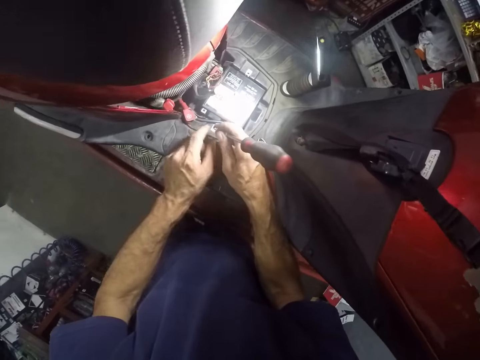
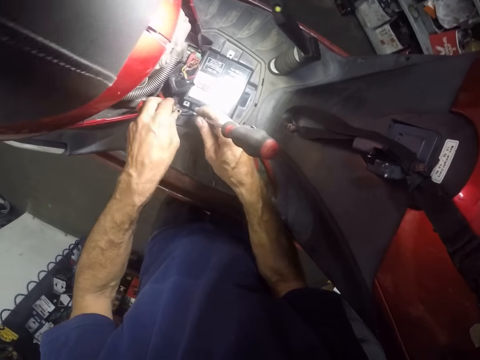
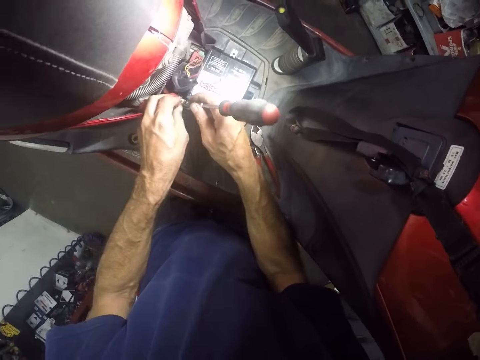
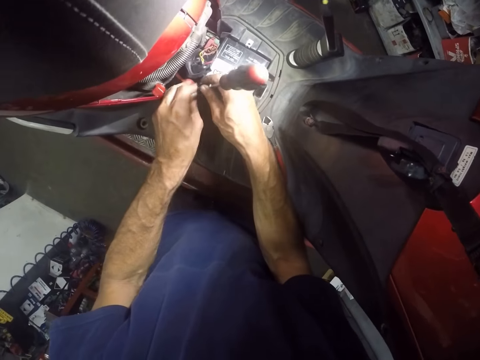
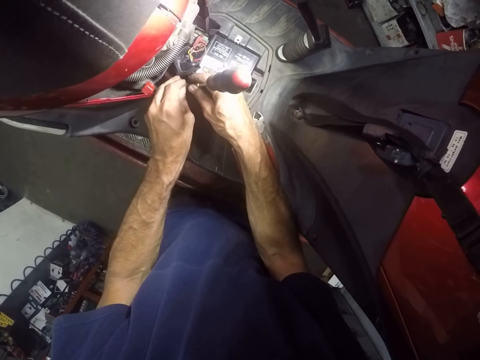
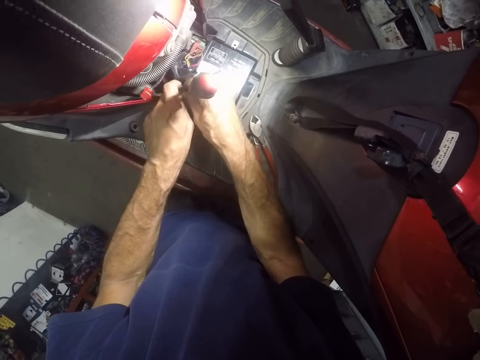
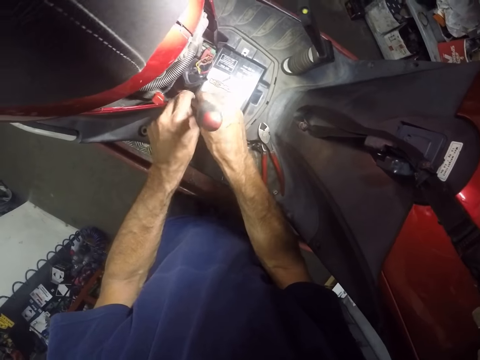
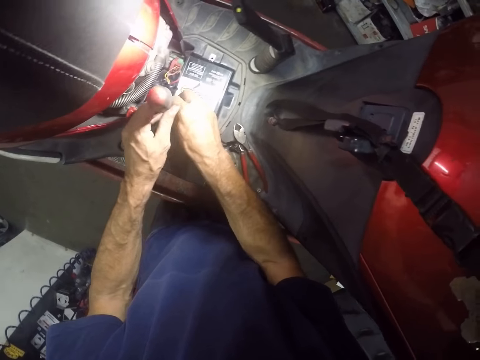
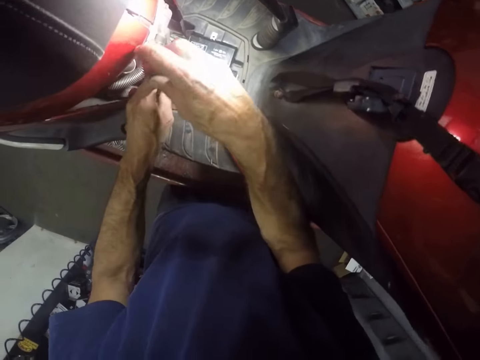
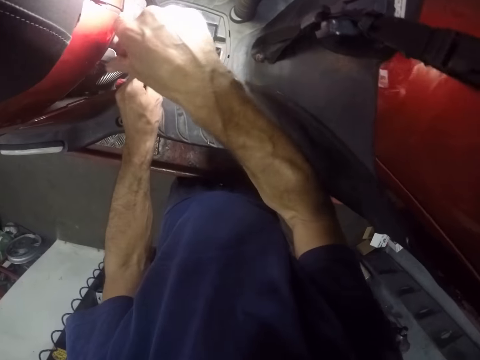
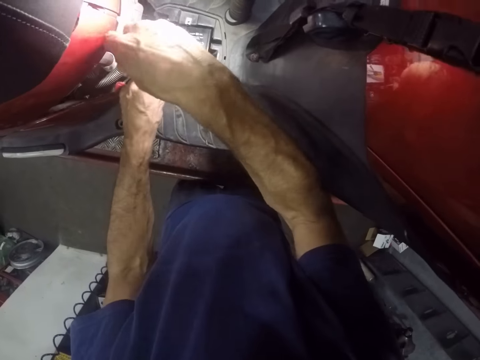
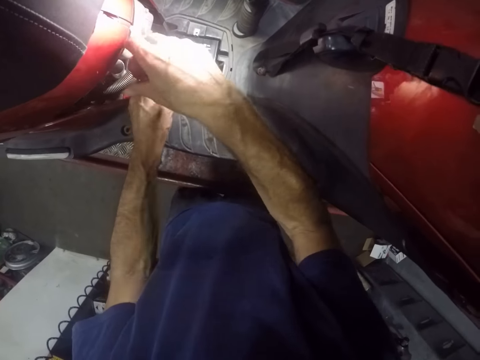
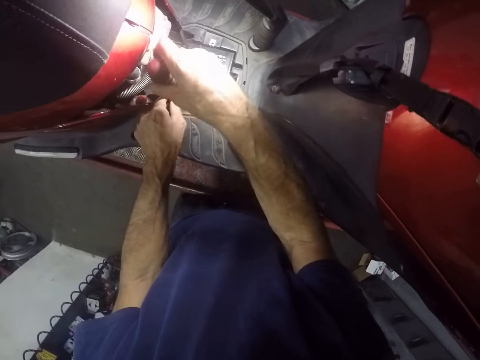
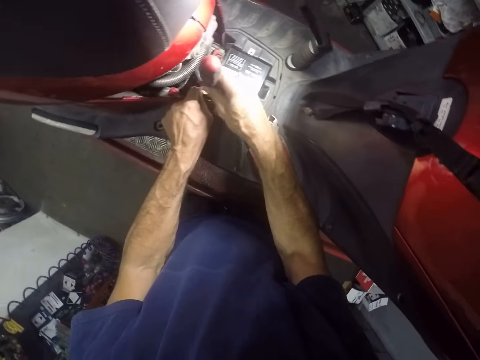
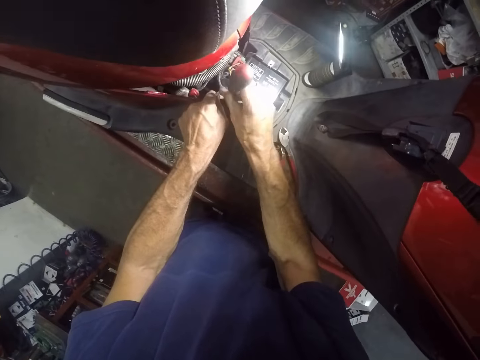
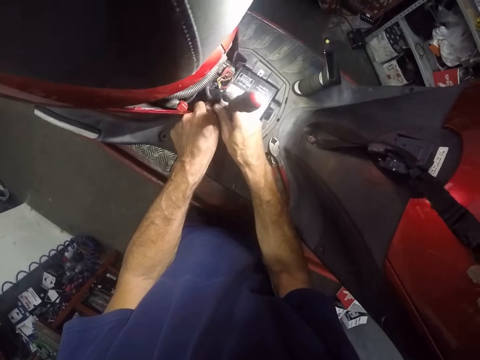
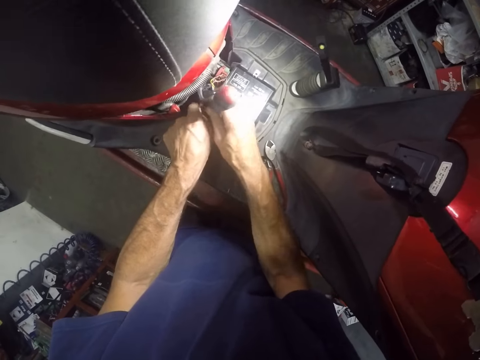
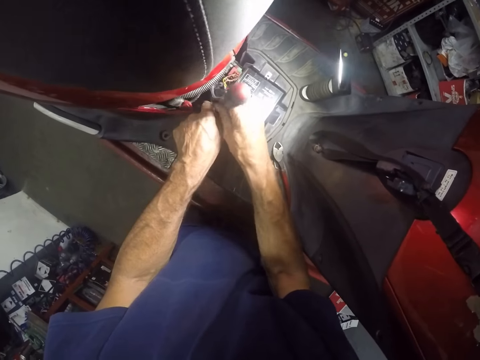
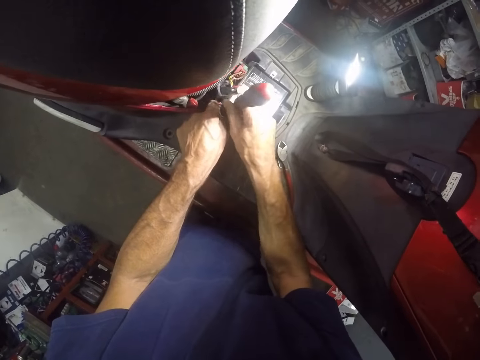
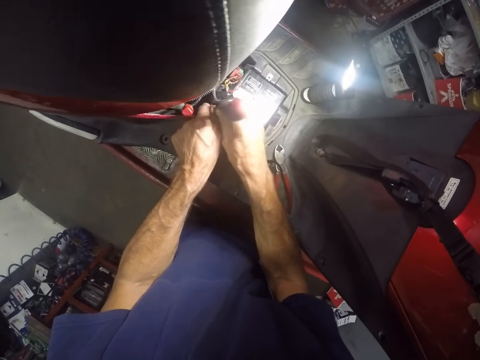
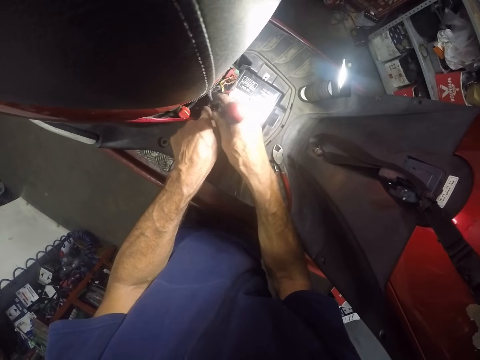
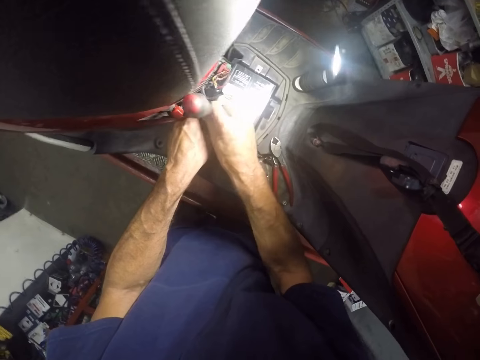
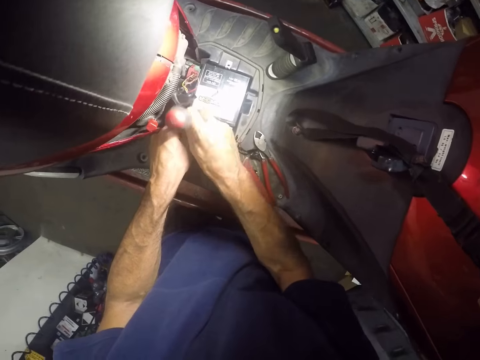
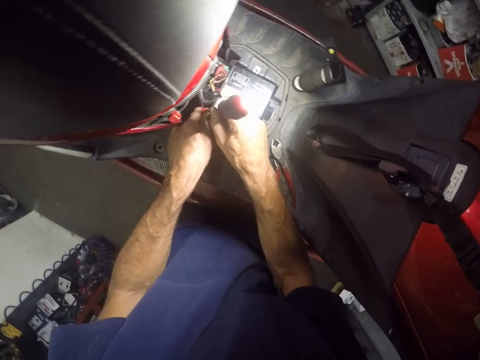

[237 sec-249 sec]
The camera wearer screws in a wire and screw on the motorbike with the screwdriver in both hands. He adjusts wires on the motorbike. He adjusts the wires on the motorbike again.

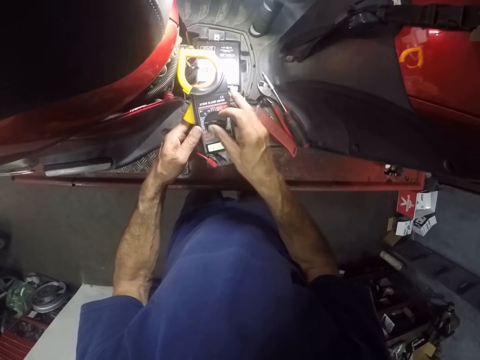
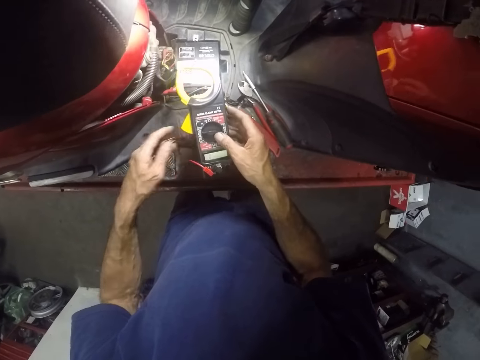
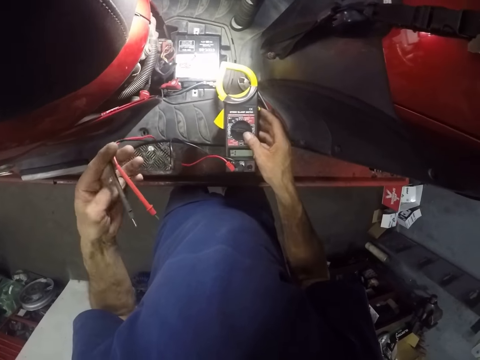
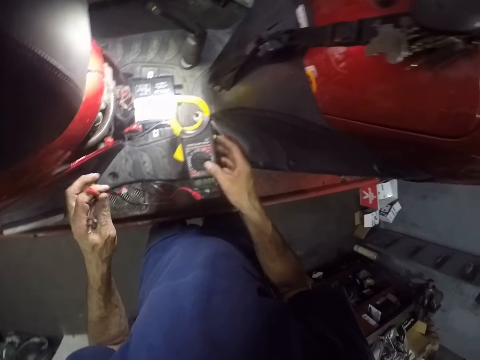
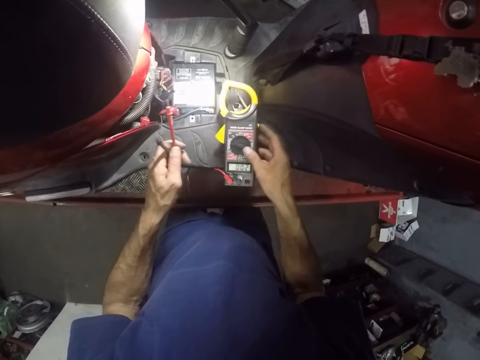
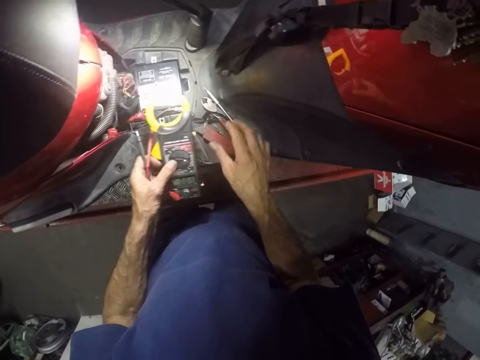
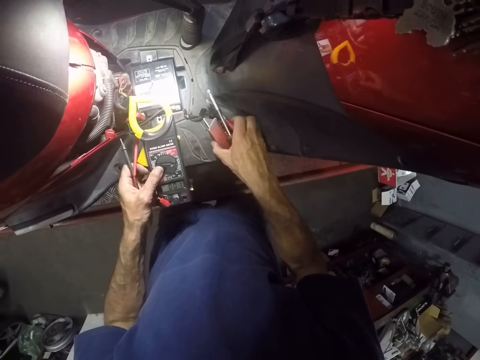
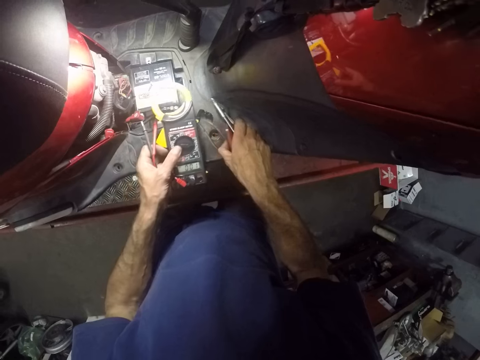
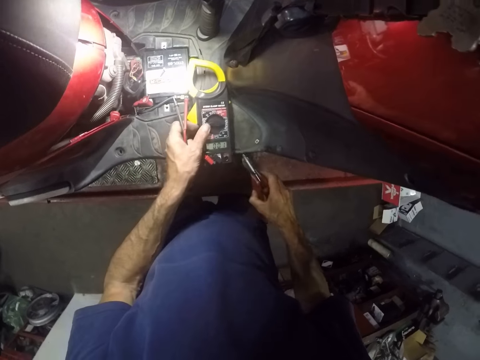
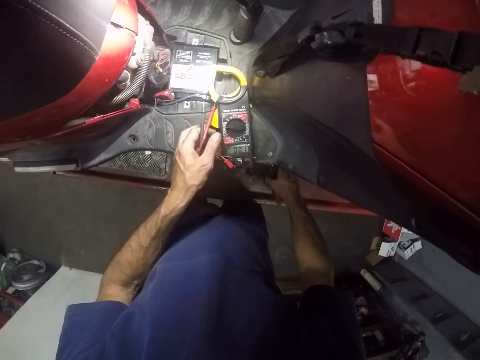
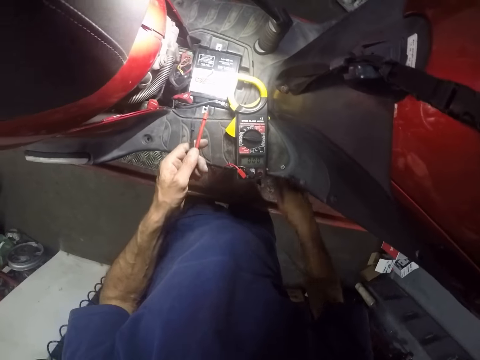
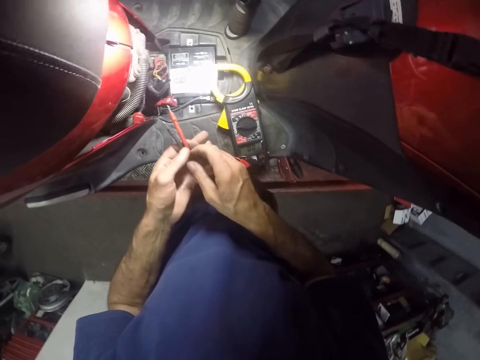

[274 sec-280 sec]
The camera wearer adjusts a wire on a clamp meter. He passes the digital multimeter from his right hand to his left hand. He picks up the knife, screwdriver and plier from the motorcycle with his right hand. He moves tools on a table. He drops the digital multimeter on the motorcycle with his left hand. He drops the knife, screwdriver and plier on a lift with his right hand. He passes the wires in his left hand to his right hand.

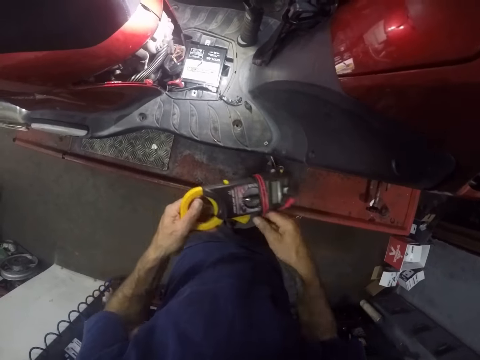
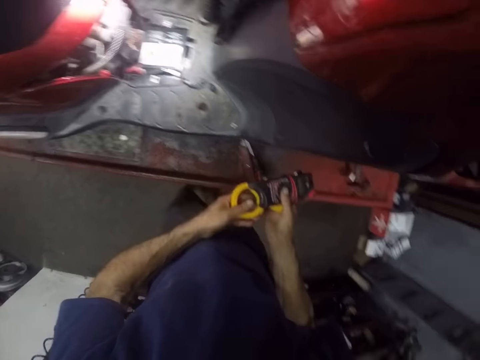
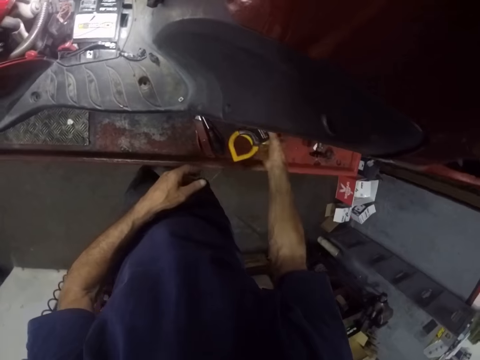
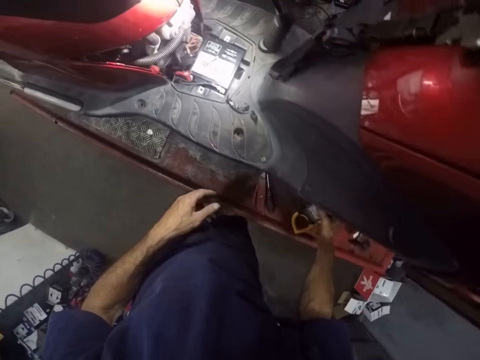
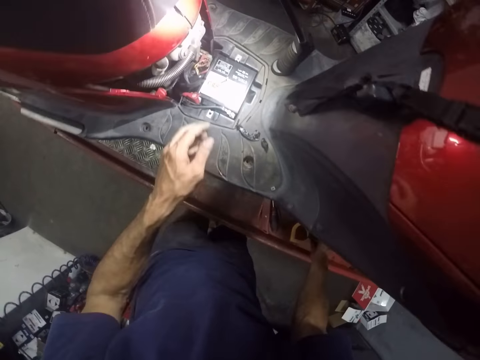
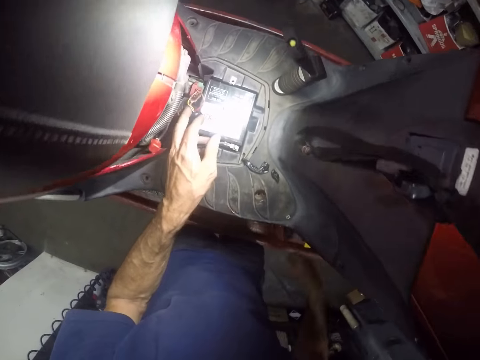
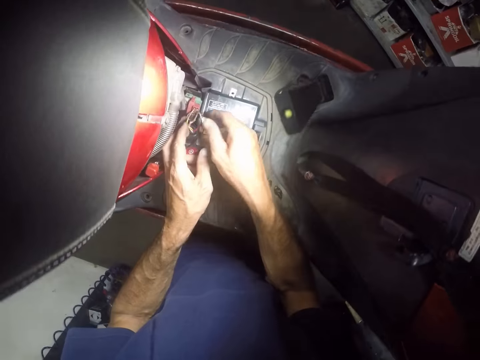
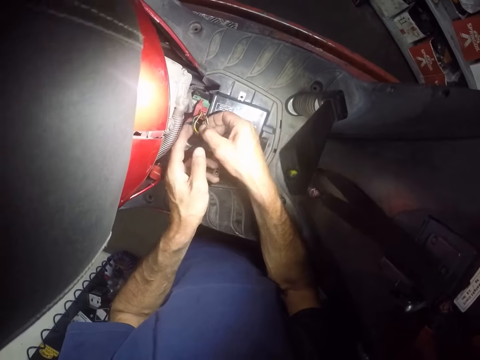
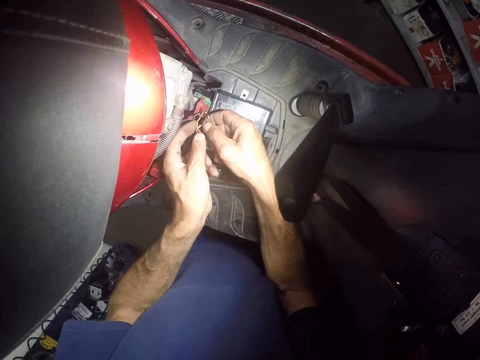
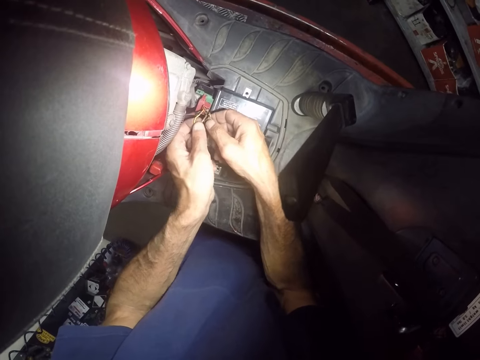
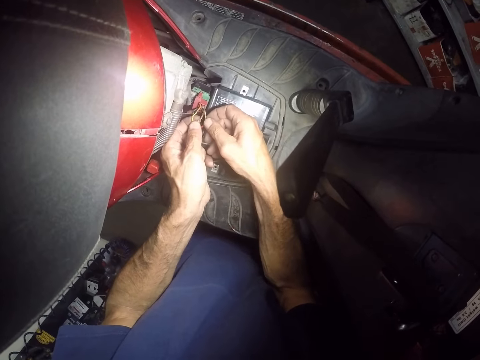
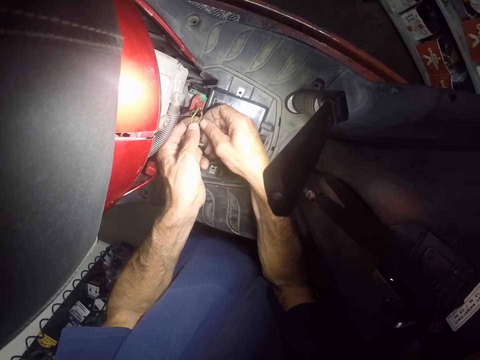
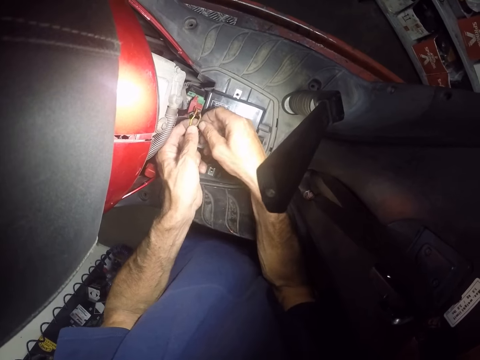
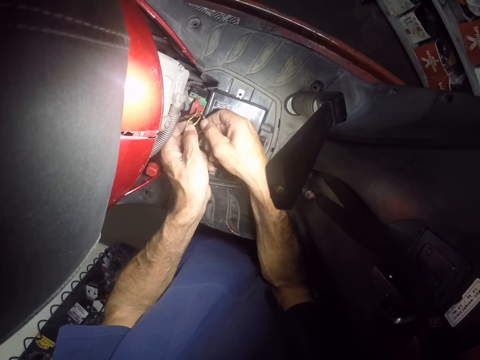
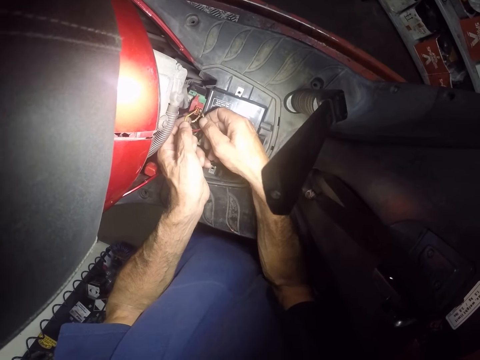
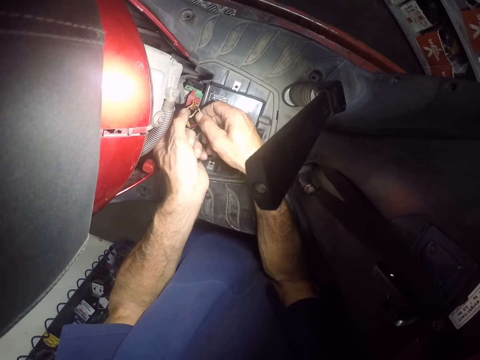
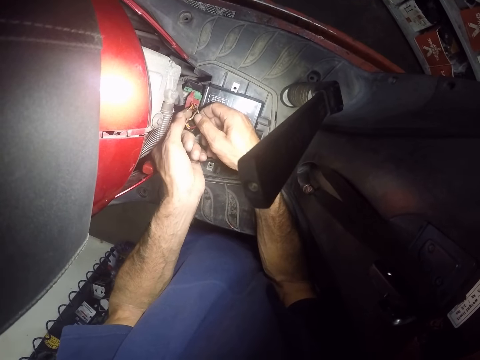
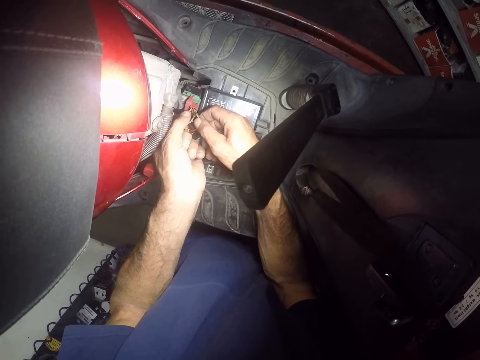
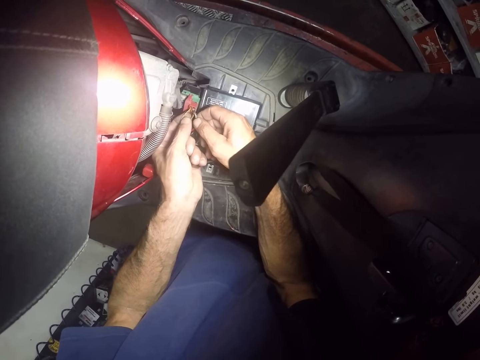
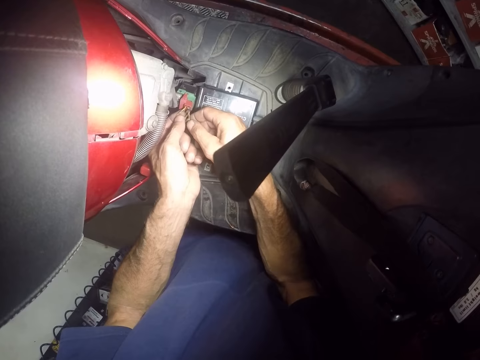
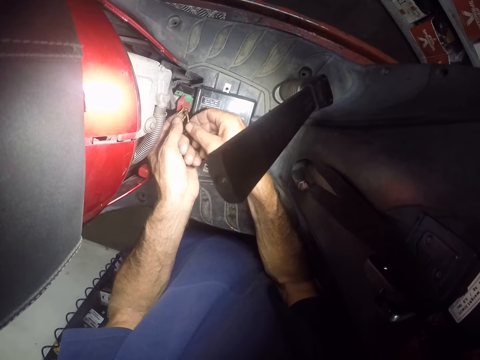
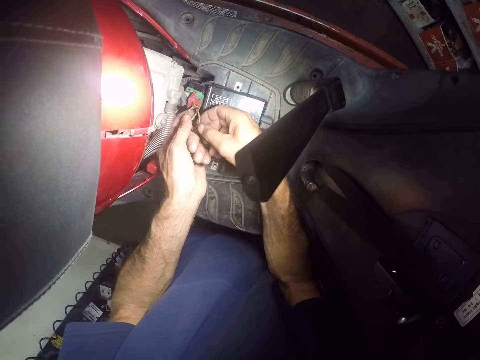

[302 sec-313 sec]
The camera wearer passes the digital multimeter from his left hand to his right hand. He drops the digital multimeter on the platform with his right hand. He adjusts some wires on the motorcycle with both hands.
